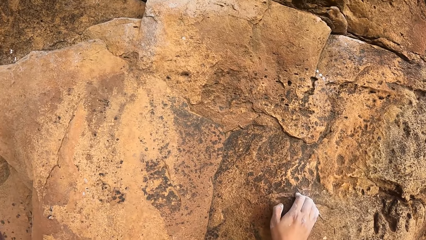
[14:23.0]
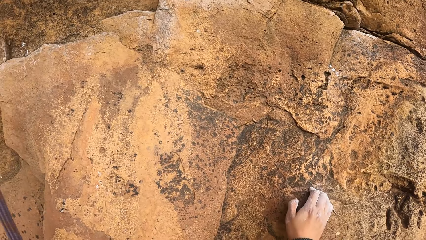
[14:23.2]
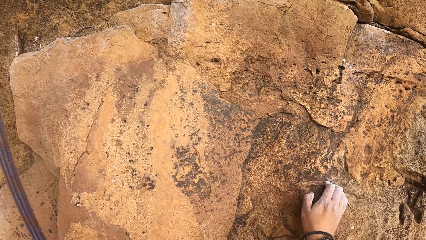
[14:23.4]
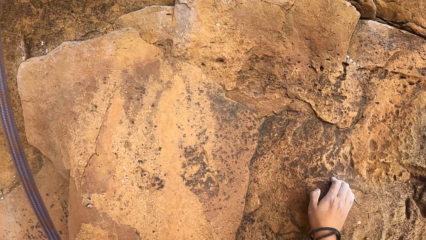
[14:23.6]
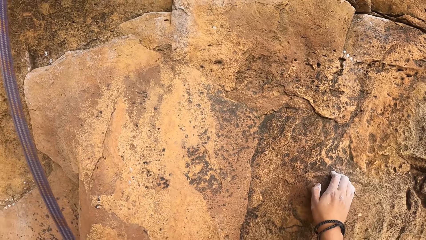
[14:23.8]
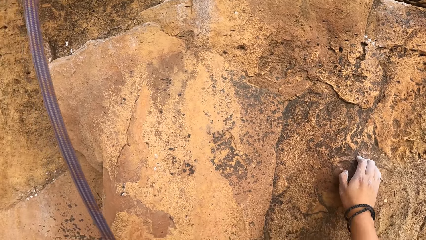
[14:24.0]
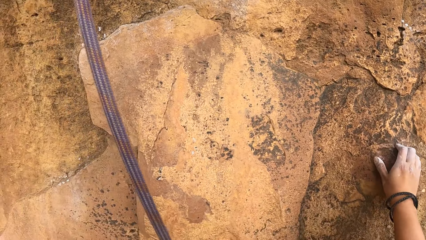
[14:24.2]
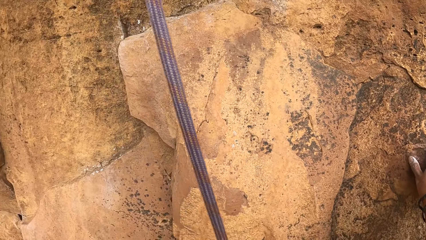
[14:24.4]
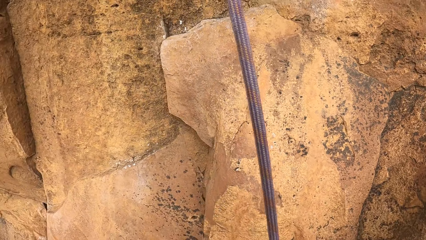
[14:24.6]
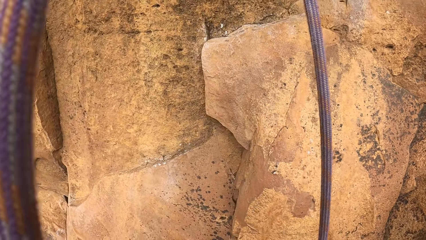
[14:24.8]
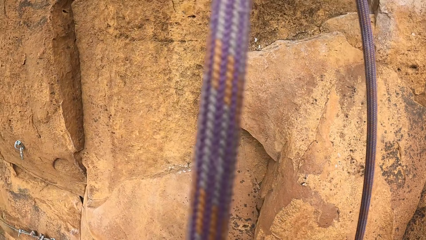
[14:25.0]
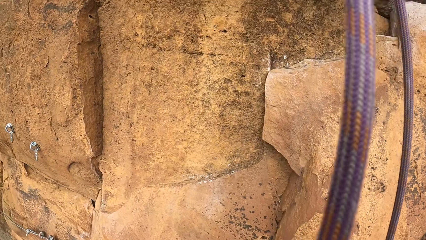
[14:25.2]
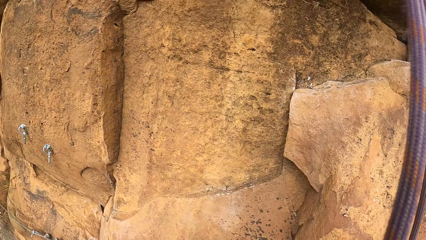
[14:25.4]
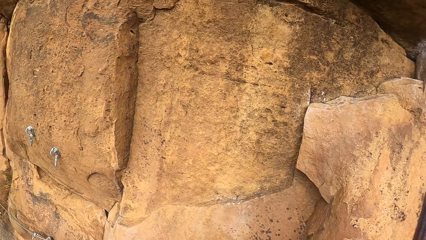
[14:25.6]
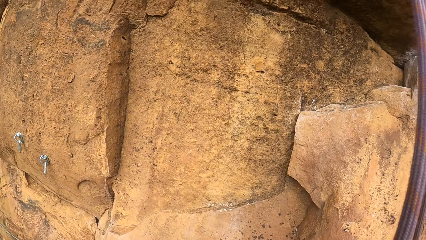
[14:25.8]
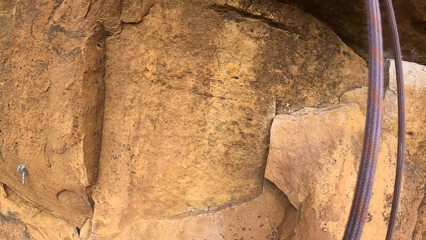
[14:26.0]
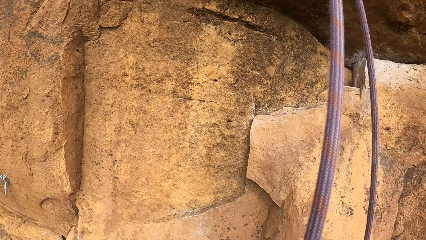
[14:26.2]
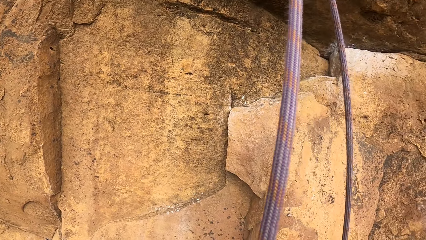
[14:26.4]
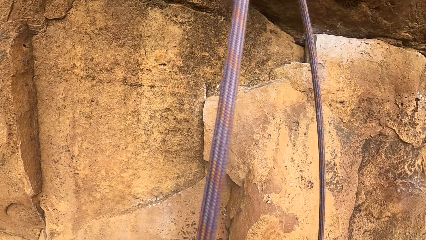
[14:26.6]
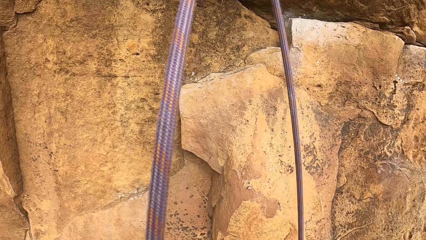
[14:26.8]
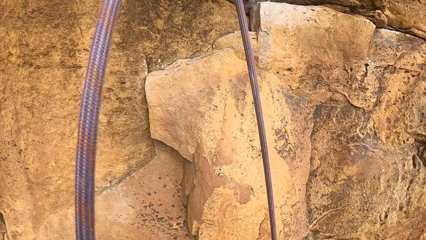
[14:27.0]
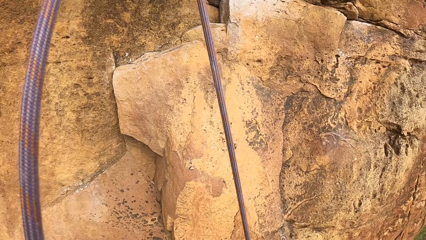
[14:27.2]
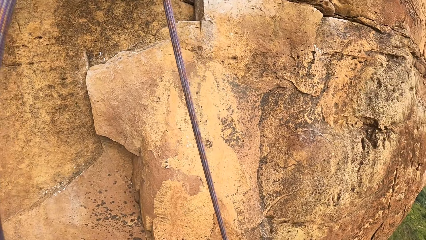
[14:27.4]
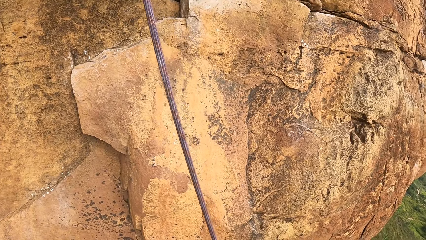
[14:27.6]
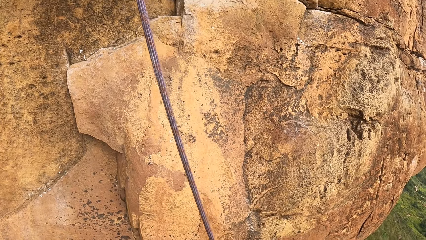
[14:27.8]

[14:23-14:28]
The camera wearer climbs the mountain.

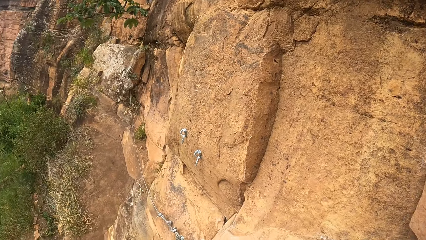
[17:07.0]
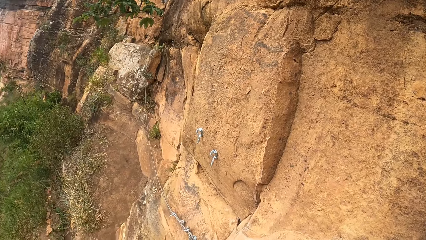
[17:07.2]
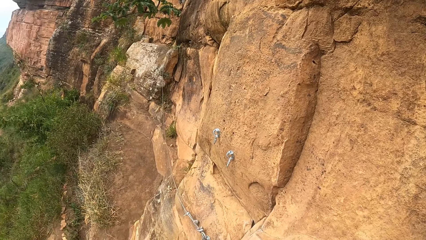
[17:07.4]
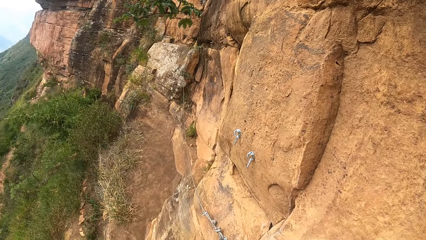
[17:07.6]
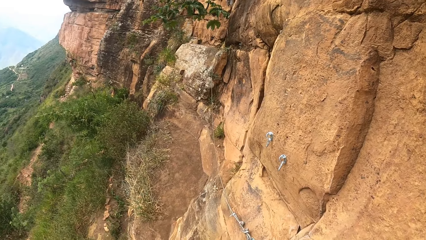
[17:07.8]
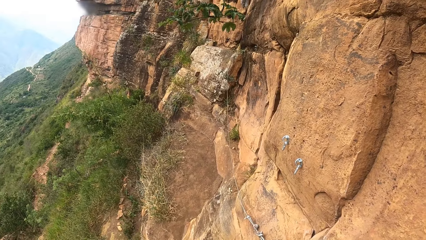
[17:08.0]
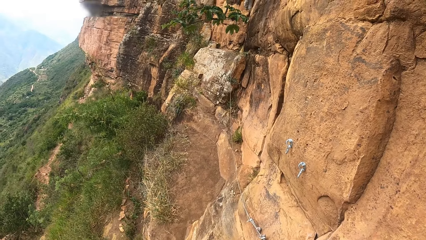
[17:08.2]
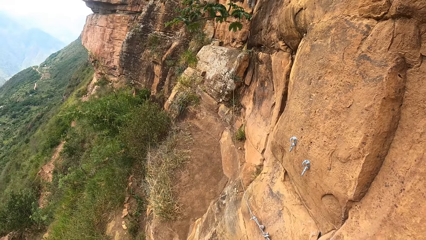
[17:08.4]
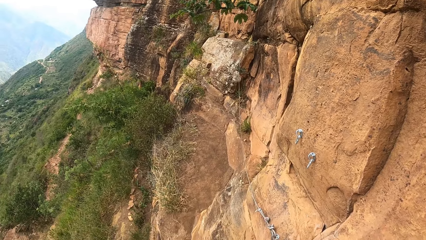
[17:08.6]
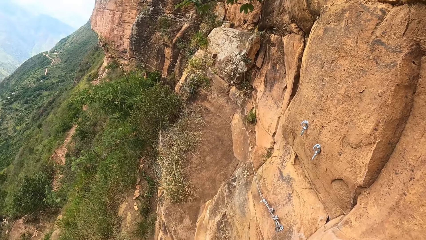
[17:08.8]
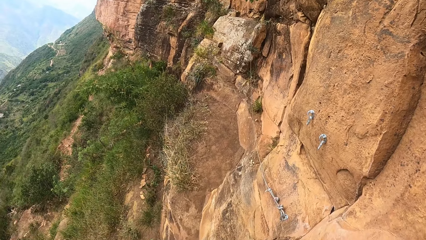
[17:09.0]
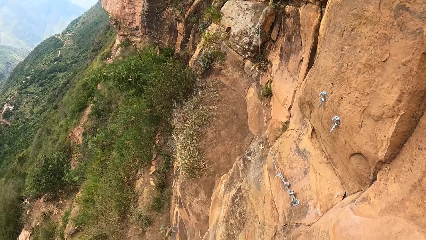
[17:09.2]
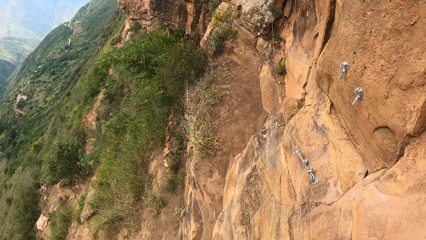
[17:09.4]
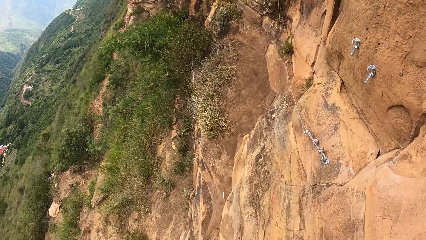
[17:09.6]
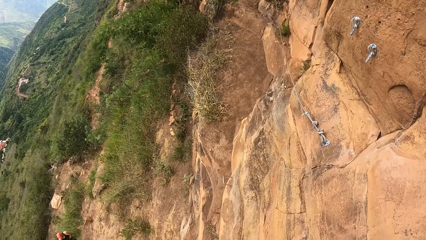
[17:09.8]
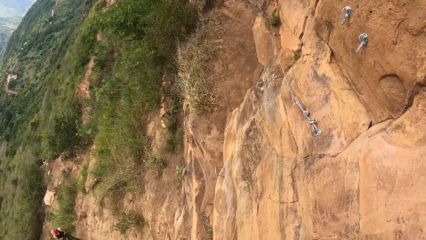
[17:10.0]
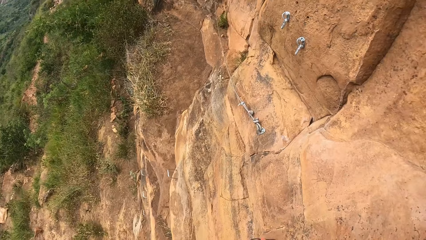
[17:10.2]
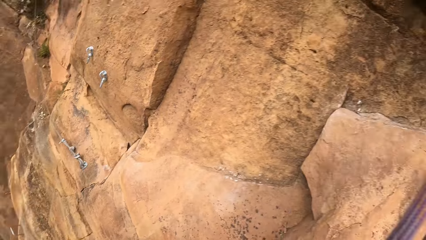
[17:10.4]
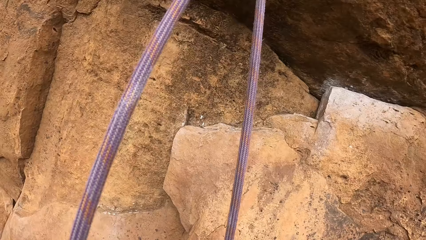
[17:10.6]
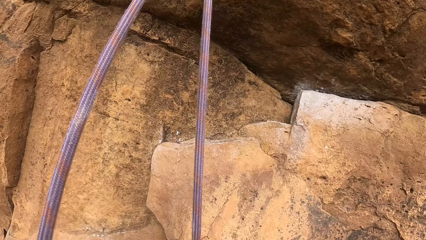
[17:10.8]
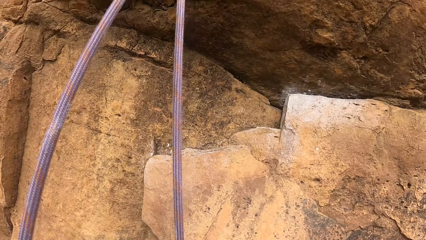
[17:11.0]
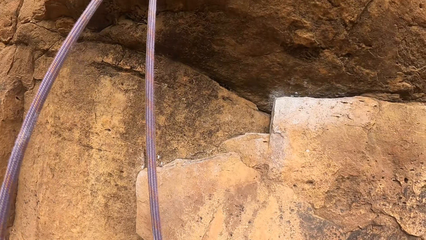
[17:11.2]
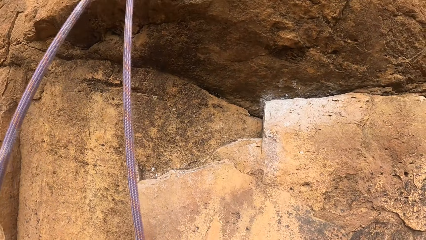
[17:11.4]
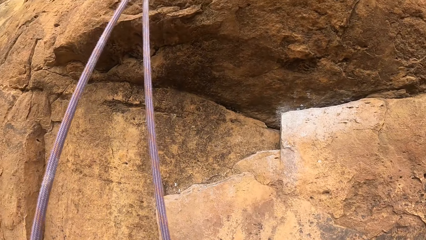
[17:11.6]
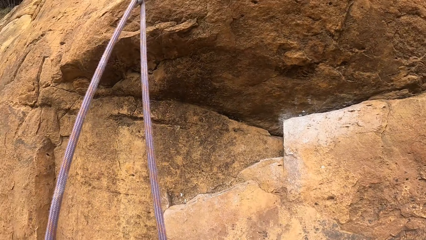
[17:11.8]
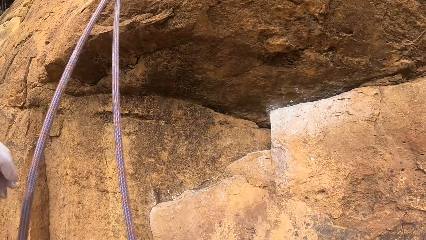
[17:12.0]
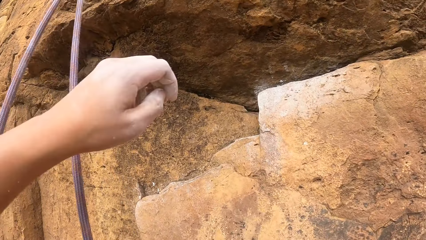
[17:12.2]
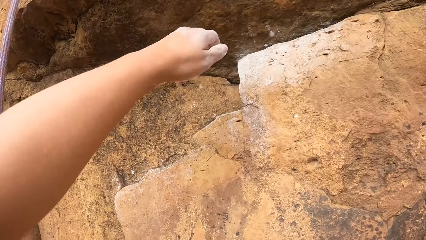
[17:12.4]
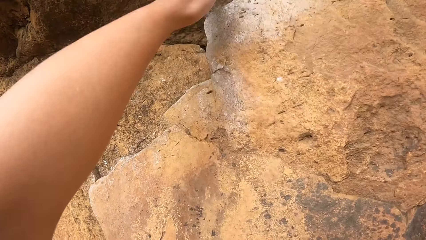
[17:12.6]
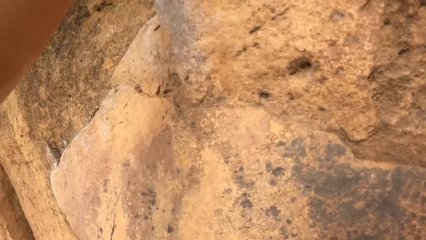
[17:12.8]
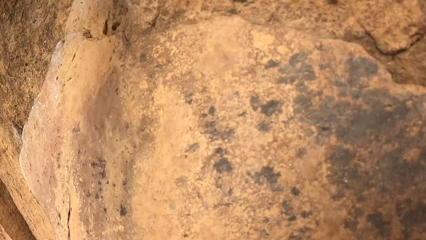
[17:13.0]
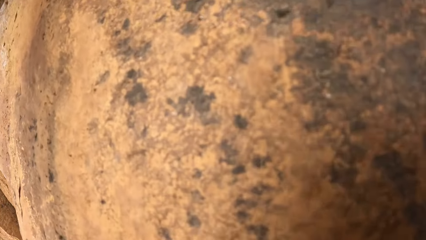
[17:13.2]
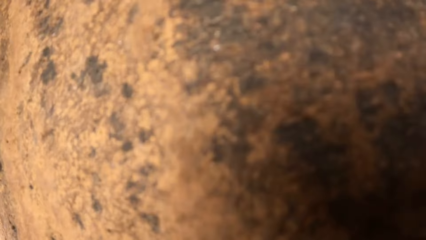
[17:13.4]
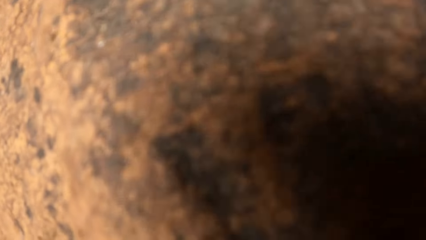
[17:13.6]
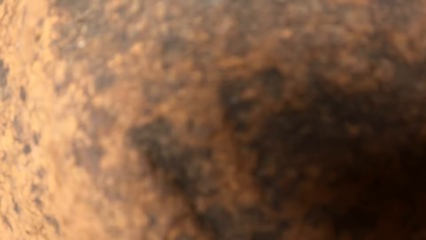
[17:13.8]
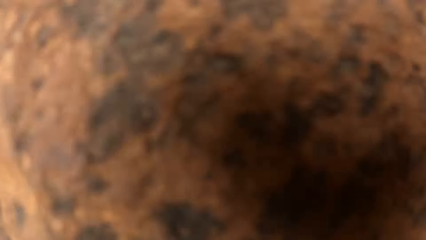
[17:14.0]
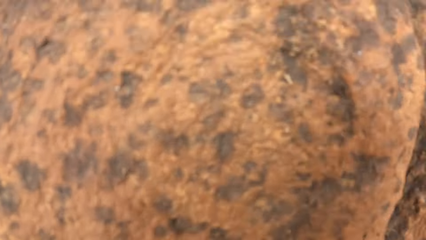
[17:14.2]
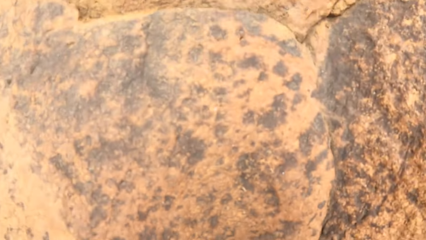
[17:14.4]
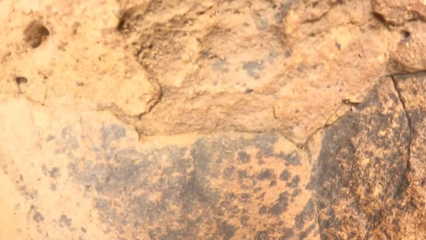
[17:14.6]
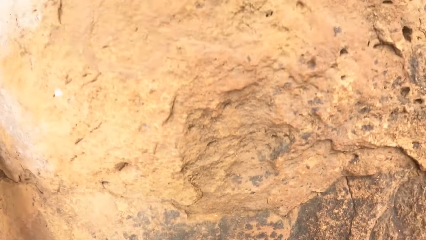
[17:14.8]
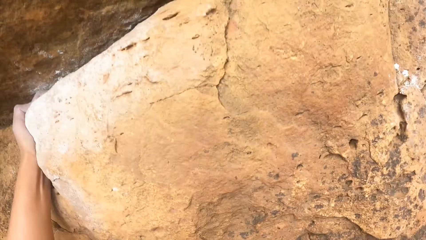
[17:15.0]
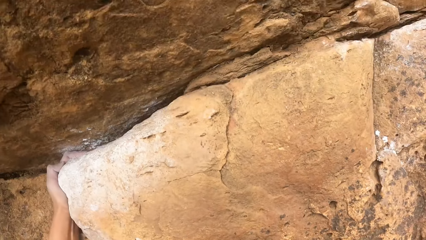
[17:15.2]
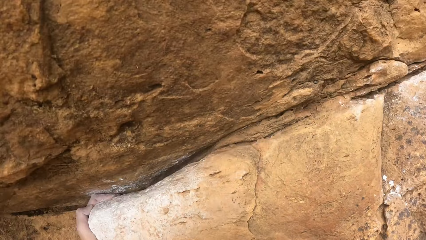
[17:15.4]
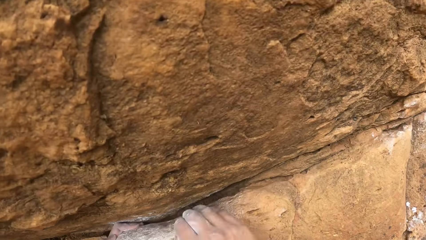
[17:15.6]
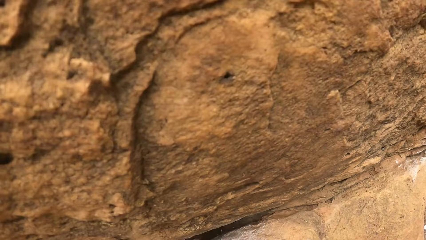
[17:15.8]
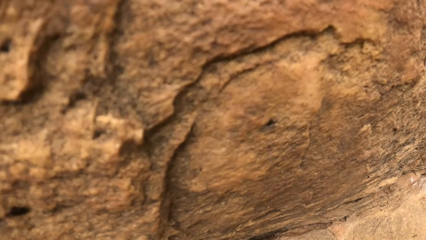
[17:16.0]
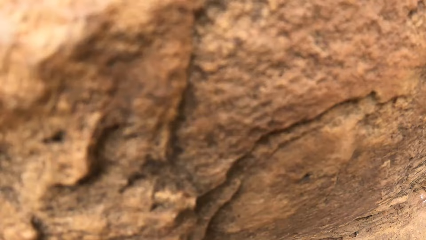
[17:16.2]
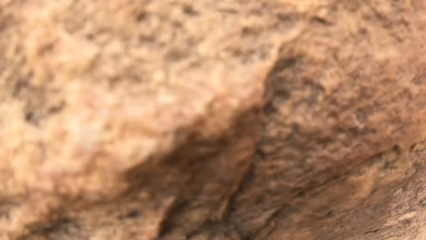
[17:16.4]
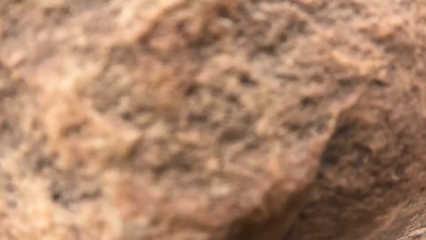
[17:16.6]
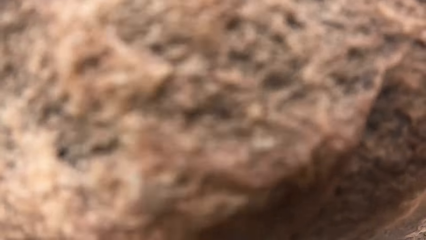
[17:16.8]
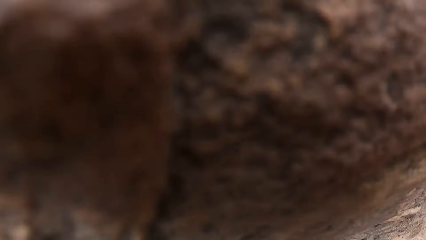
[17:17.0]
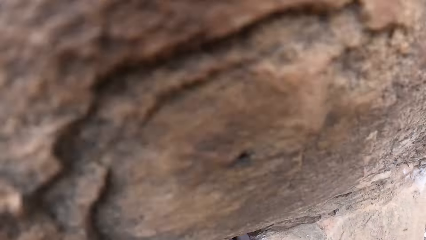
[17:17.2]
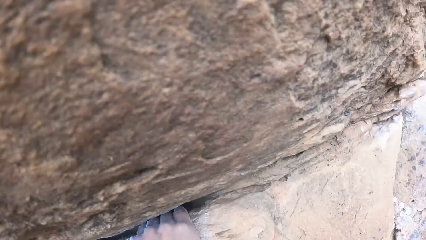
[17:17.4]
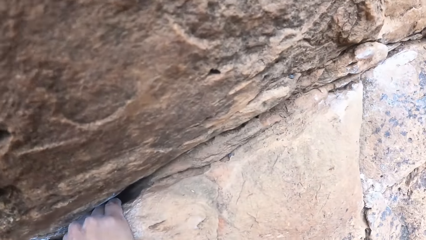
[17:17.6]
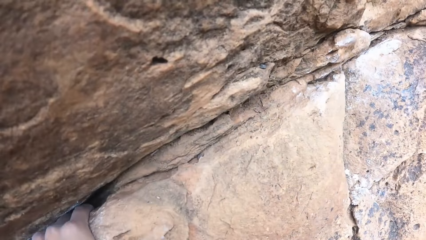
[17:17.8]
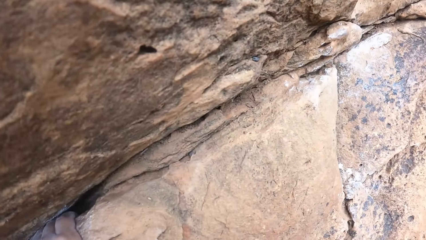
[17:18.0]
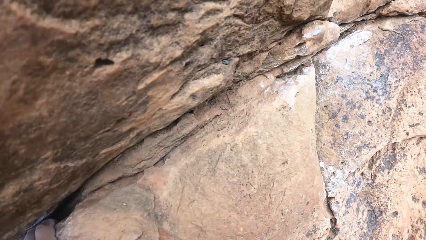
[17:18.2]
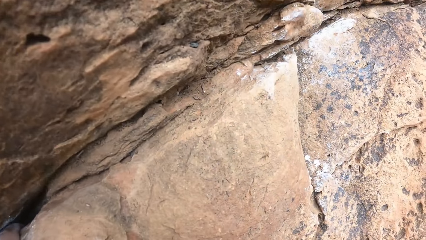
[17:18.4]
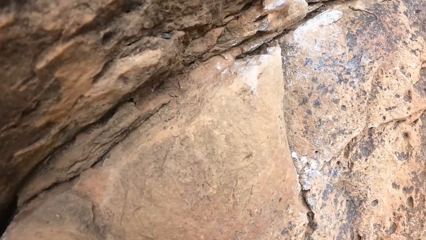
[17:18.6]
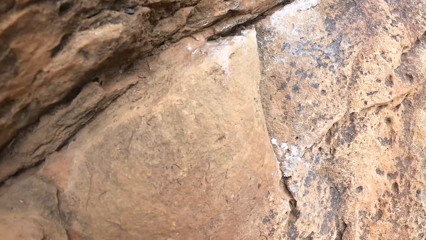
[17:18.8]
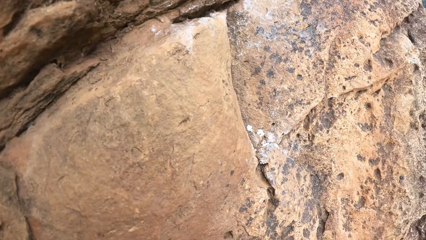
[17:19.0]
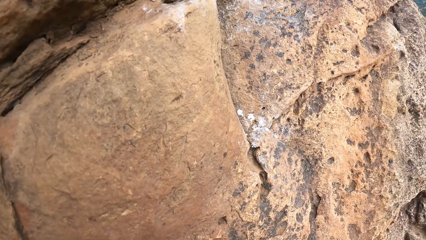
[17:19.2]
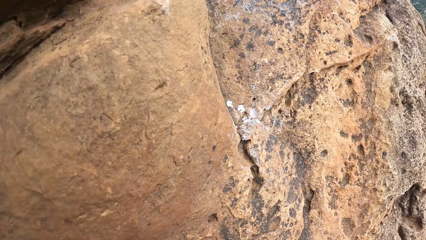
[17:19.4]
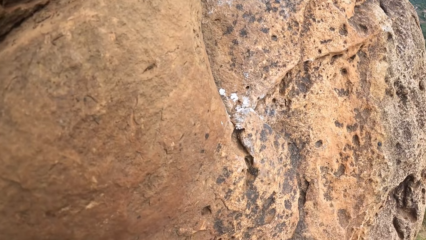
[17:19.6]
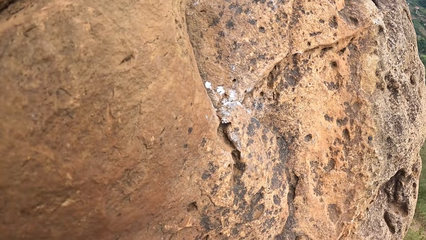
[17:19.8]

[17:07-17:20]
The camera wearer looks around. They climb a wall.
